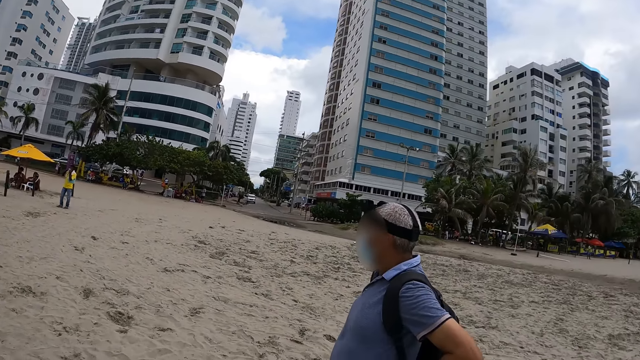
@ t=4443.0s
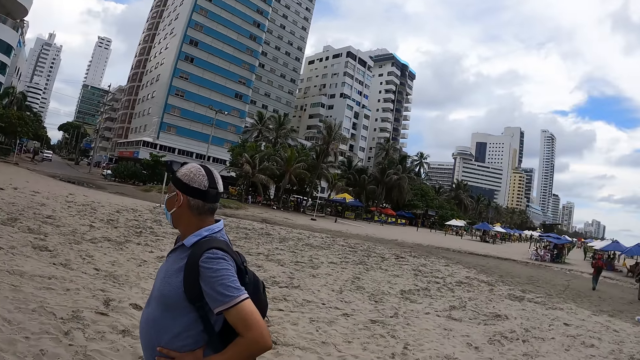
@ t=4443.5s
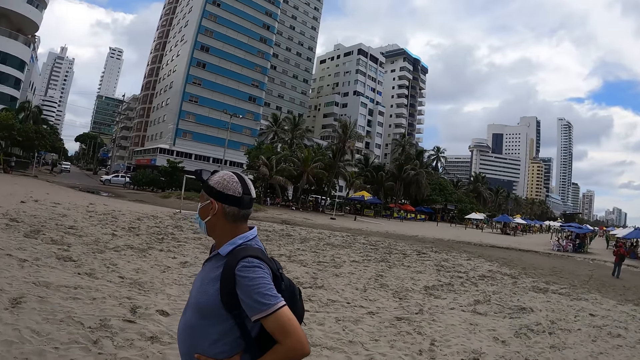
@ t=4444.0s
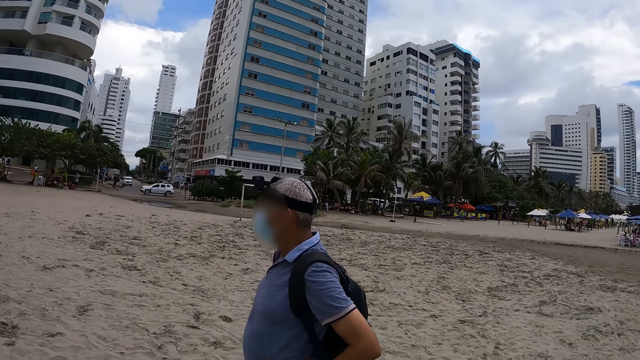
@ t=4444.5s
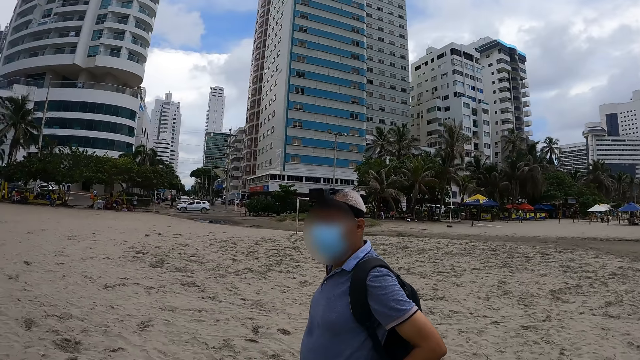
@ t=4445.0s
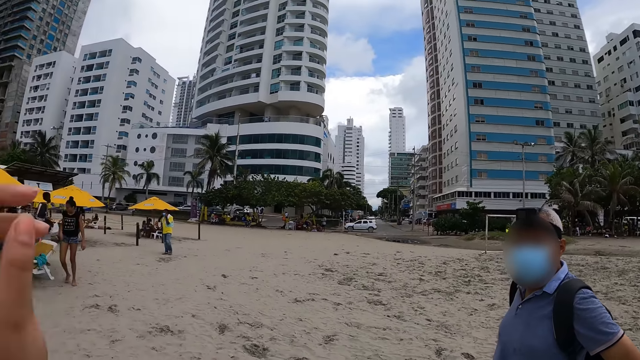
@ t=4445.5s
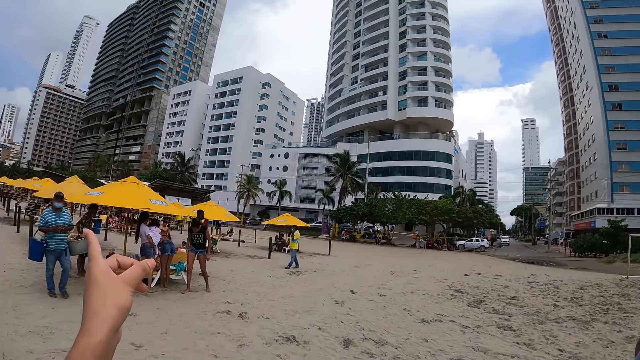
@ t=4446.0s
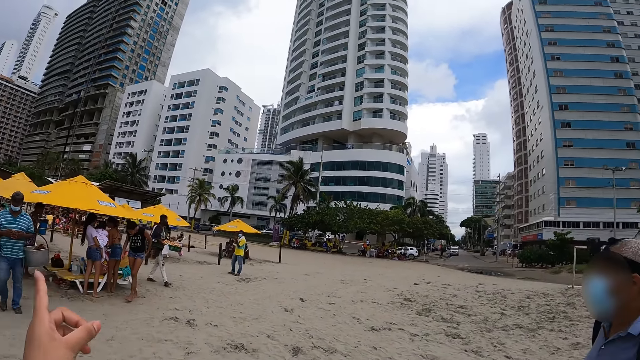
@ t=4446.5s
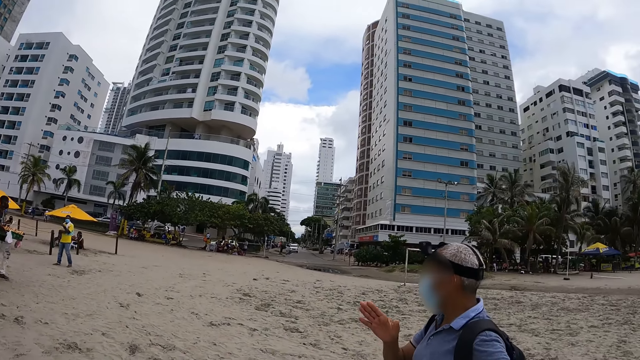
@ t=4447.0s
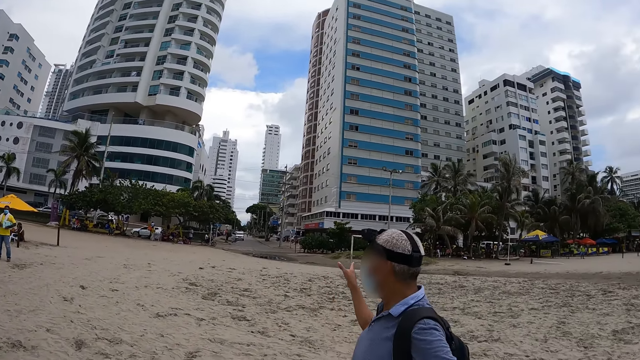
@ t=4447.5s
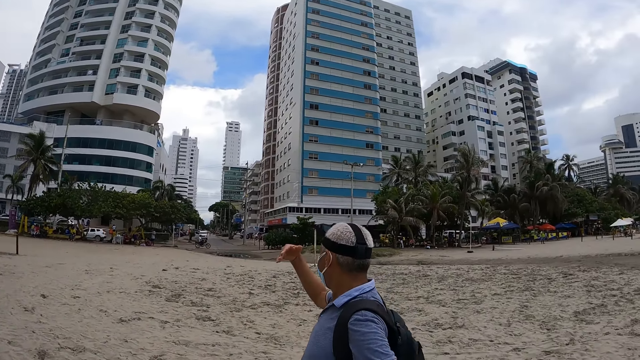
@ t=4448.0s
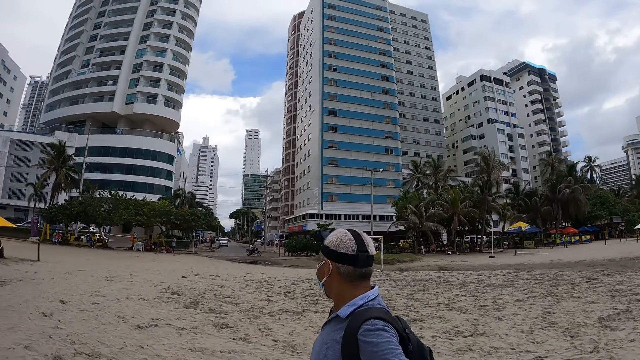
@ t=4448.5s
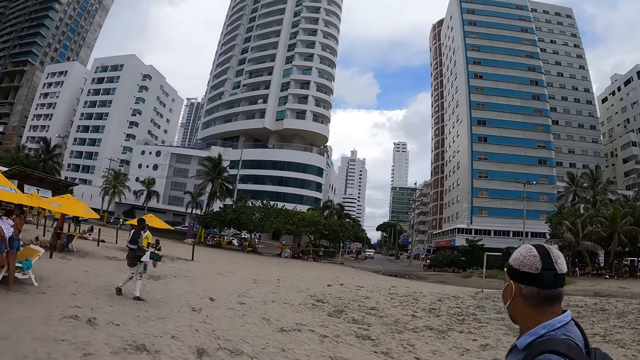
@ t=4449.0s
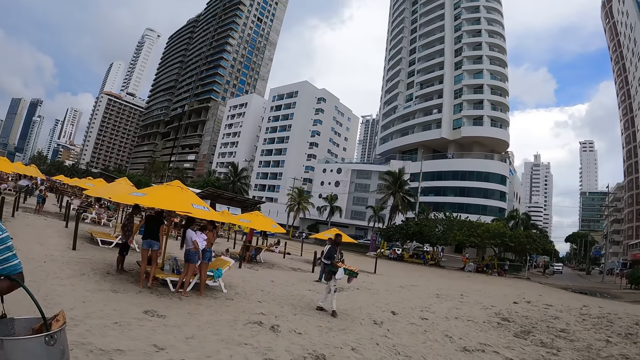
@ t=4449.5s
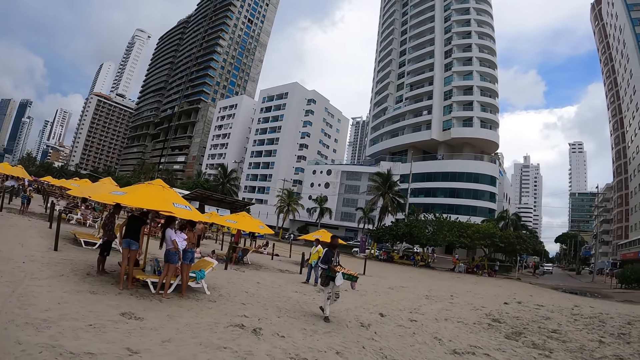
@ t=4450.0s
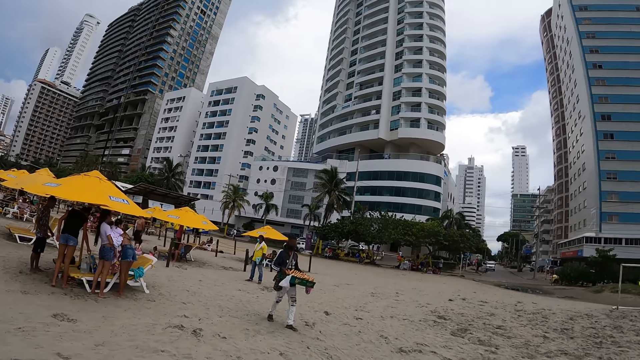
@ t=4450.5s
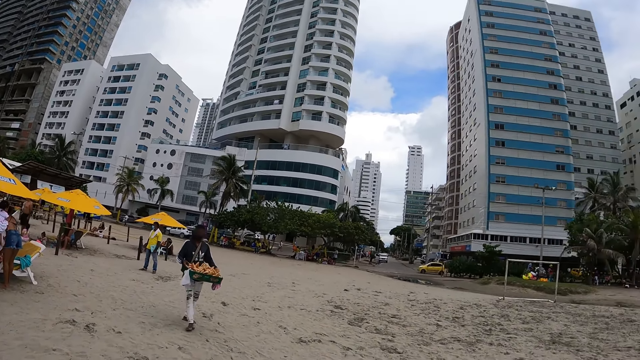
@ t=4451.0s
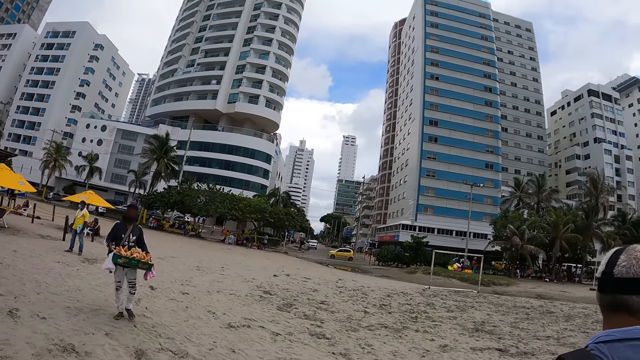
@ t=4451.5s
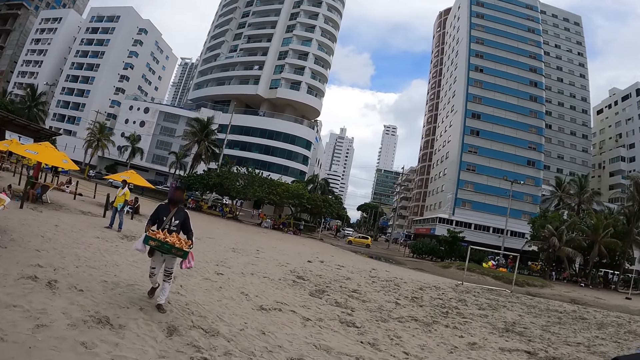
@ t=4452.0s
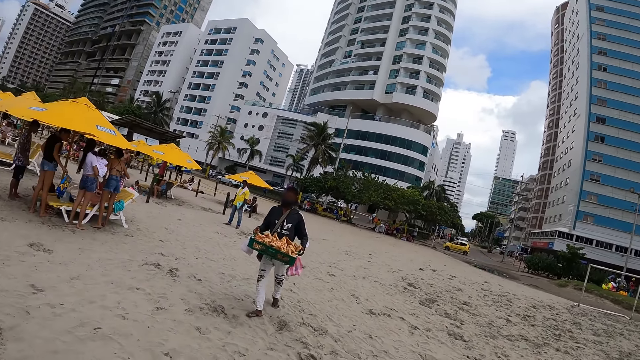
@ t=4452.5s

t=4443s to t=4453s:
The camera wearer looks at a man. They converse with the man. They point a finger. The man moves a hand. The camera wearer converses with the man. They look around. They look at a hawker.

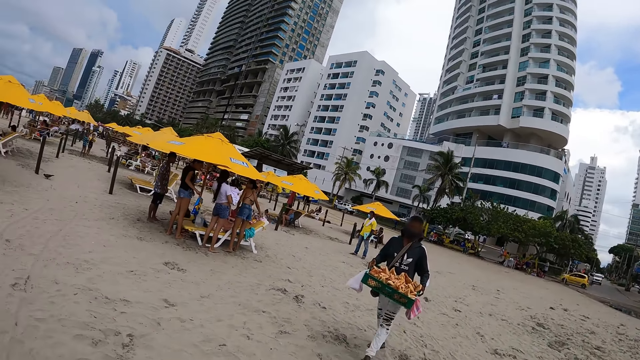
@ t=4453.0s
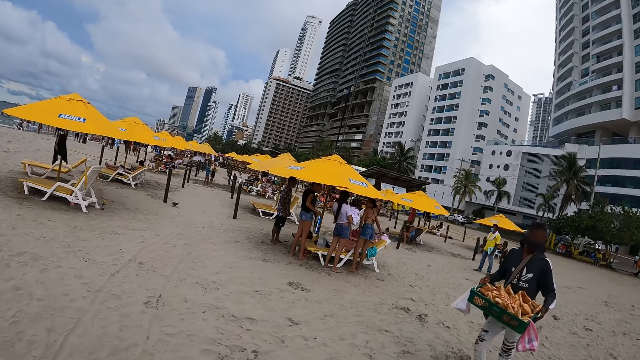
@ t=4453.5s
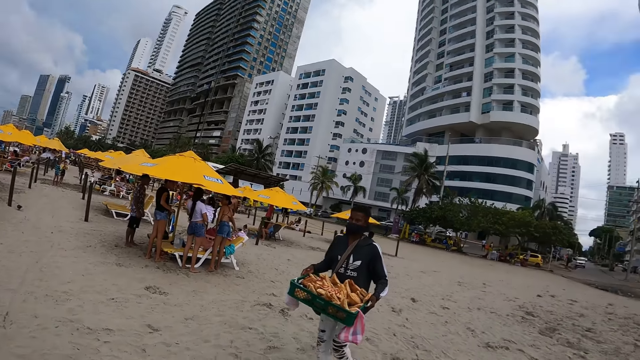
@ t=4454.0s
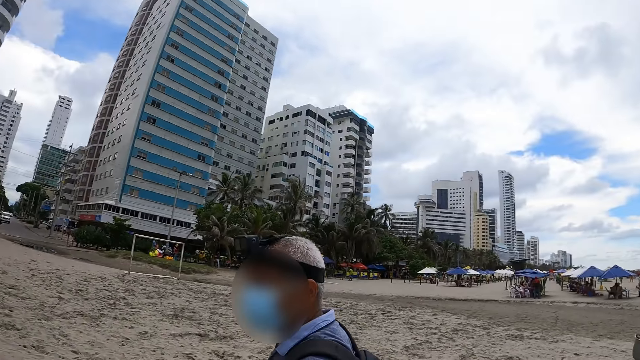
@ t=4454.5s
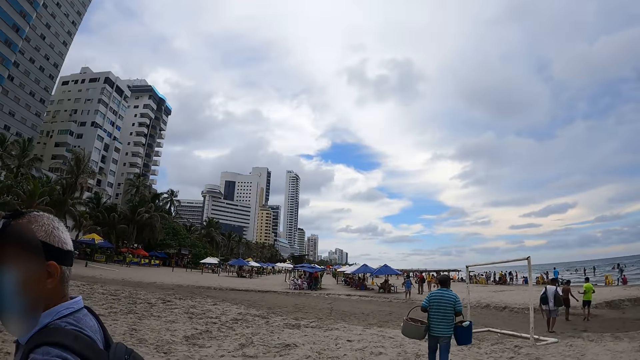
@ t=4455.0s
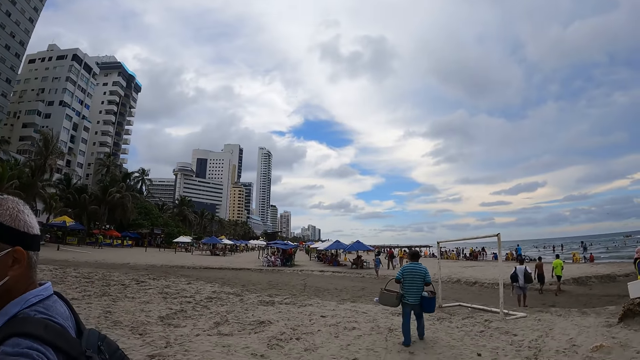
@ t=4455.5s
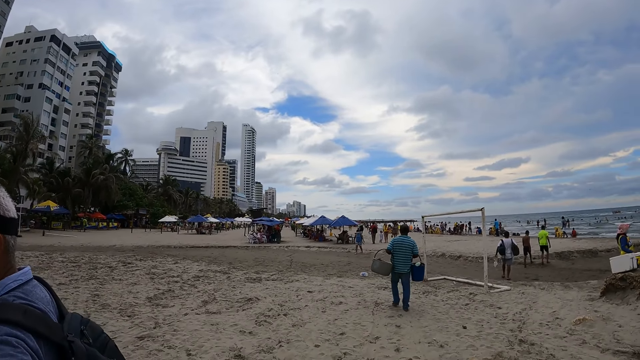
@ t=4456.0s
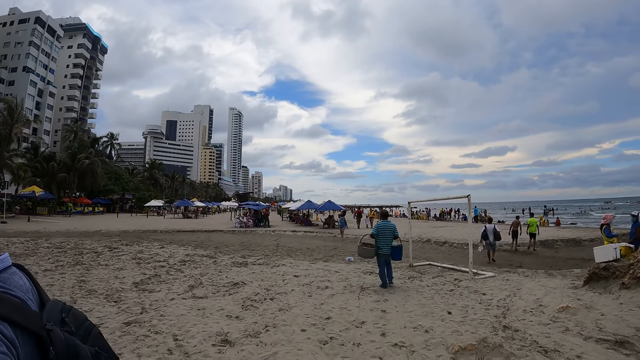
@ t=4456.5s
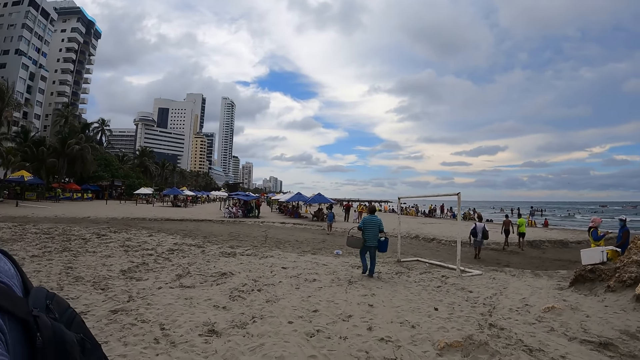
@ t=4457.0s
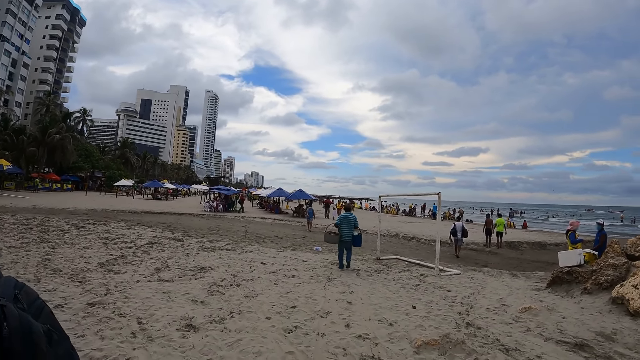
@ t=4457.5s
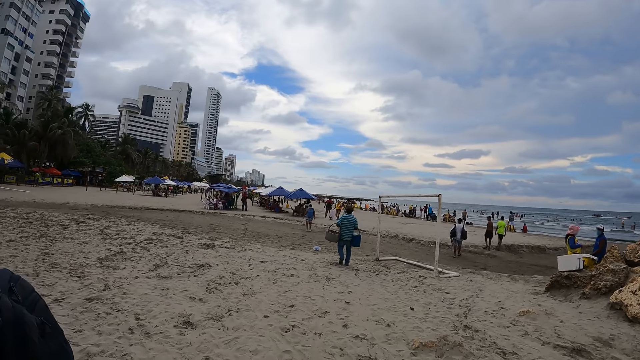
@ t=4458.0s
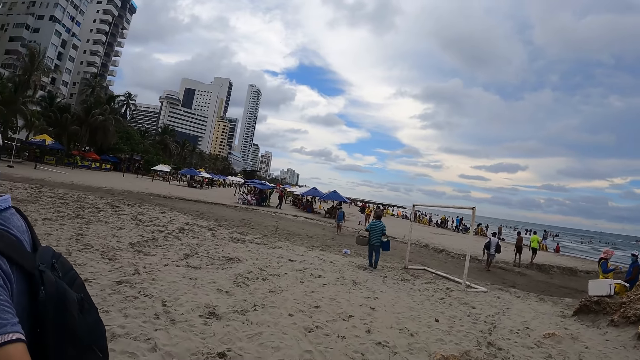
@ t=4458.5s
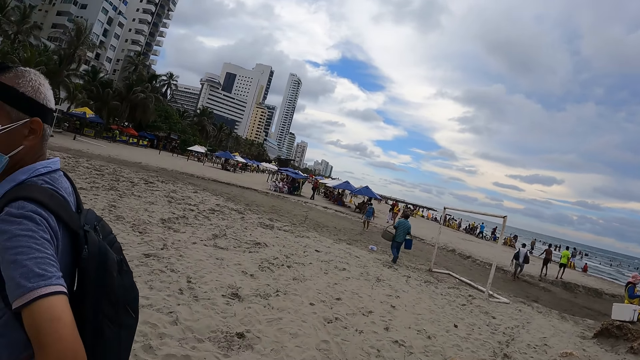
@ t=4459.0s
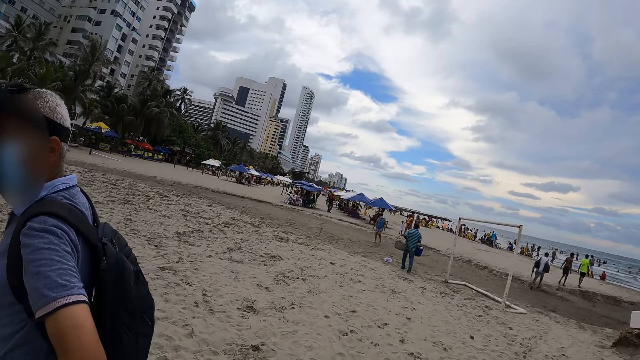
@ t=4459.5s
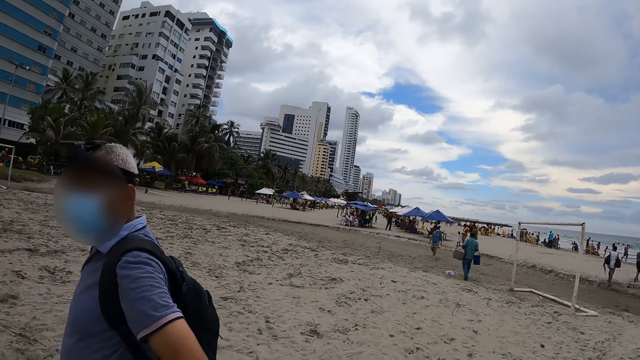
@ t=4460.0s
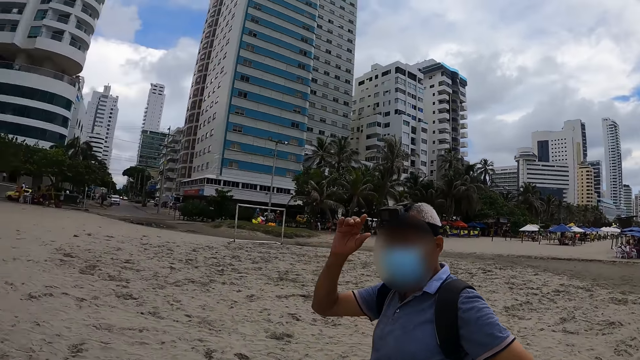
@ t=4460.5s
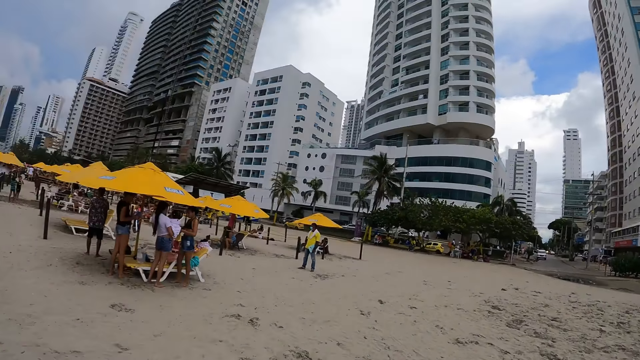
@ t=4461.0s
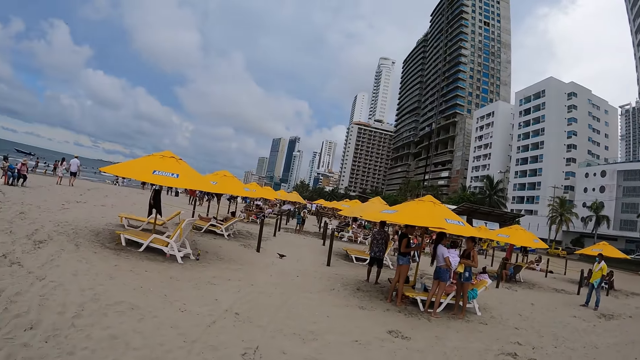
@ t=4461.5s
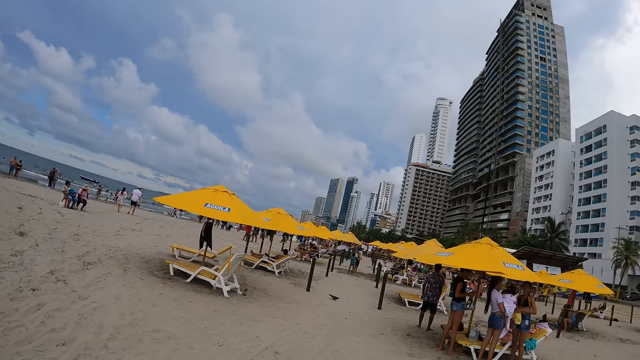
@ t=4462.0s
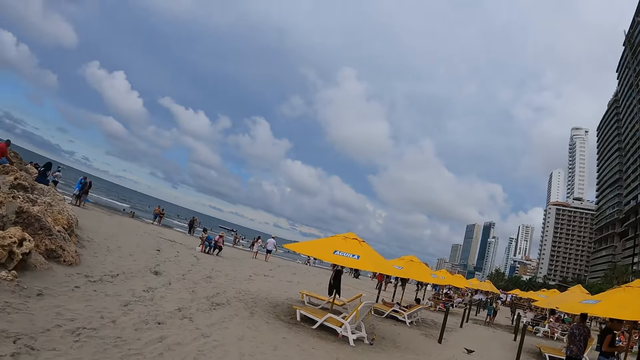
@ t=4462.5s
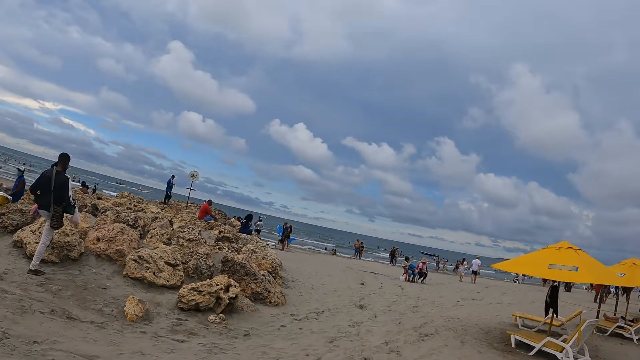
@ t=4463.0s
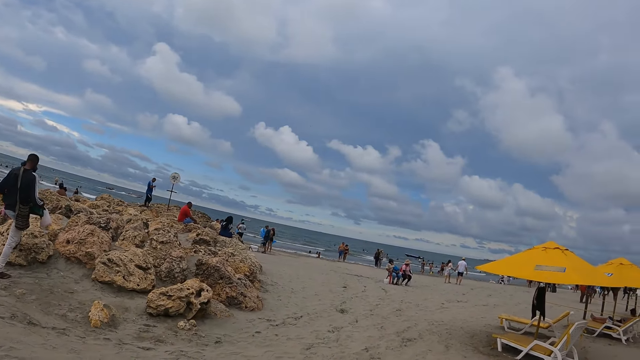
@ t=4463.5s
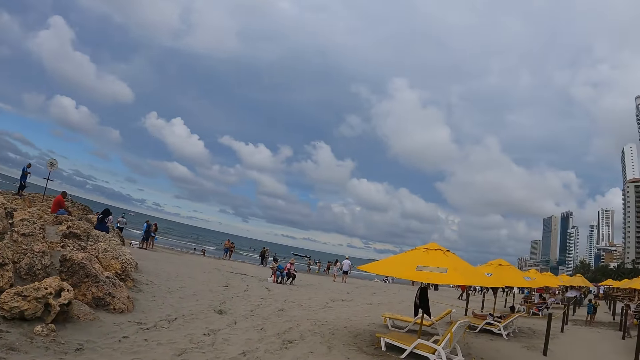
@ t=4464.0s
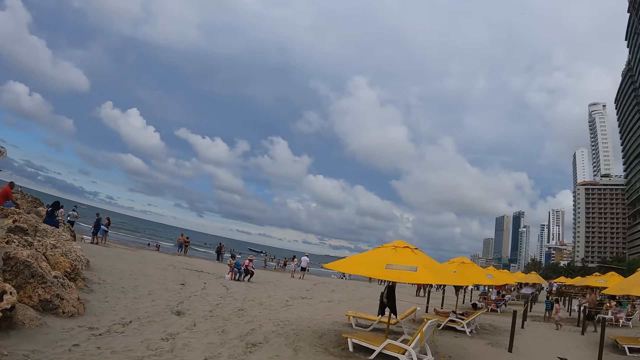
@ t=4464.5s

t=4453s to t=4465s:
The camera wearer looks at beach umbrellas. They look at a man. They look back at the sandy beach area. They look at a hawker. They converse with the man. The man moves a hand. The camera wearer looks at beach resting chairs. They look at a beach rock.
